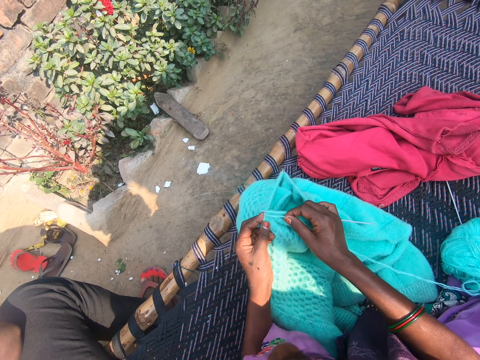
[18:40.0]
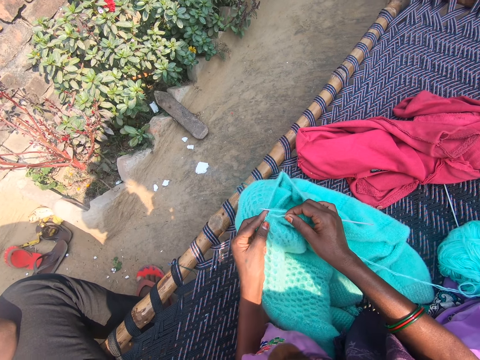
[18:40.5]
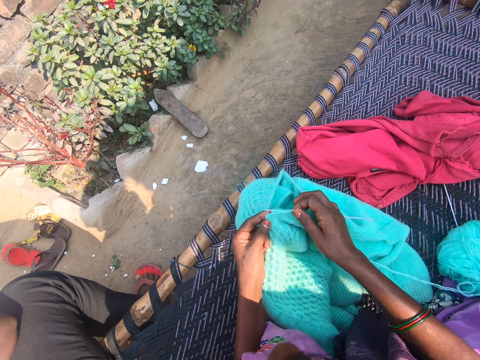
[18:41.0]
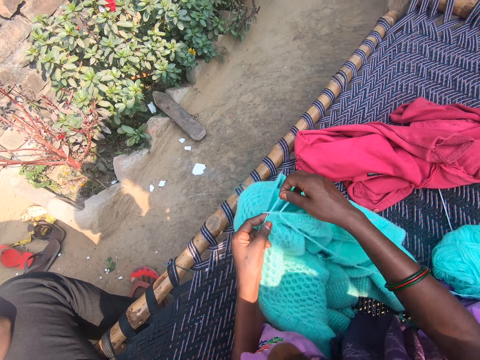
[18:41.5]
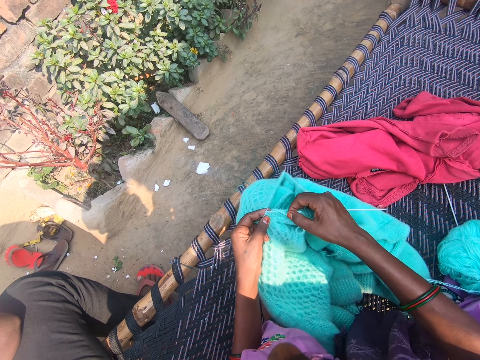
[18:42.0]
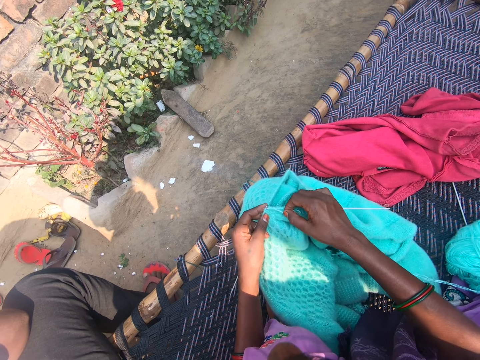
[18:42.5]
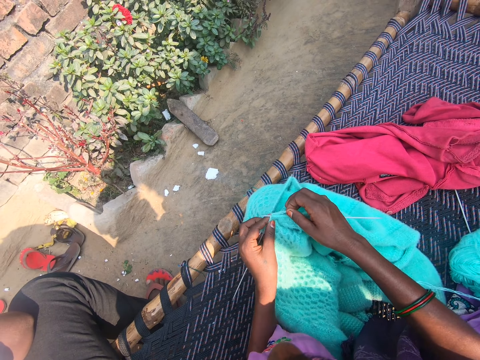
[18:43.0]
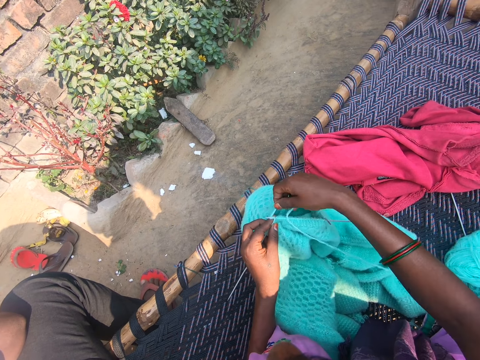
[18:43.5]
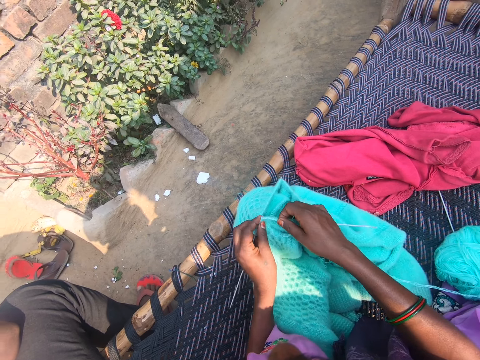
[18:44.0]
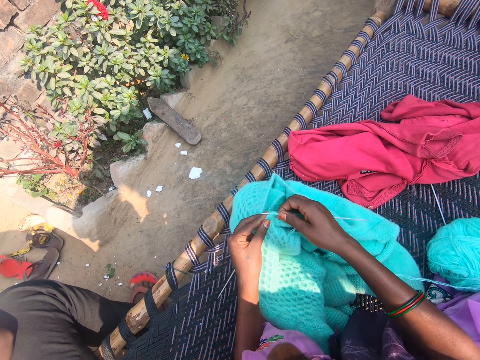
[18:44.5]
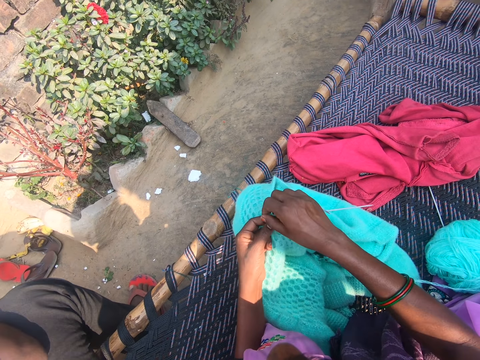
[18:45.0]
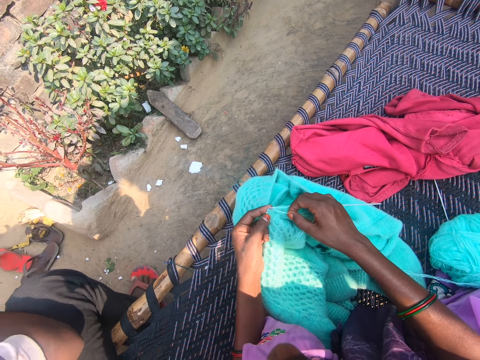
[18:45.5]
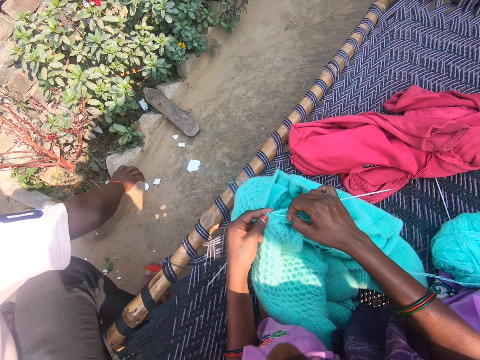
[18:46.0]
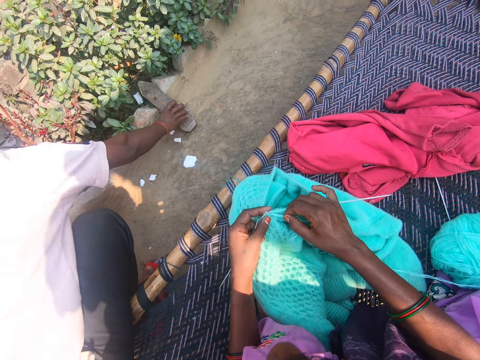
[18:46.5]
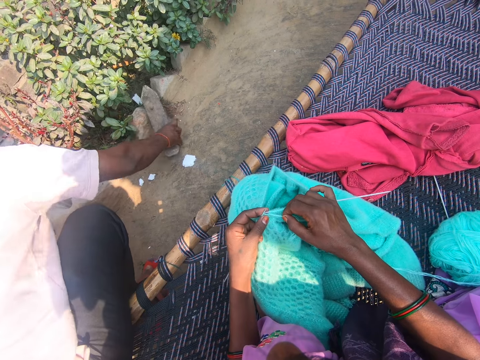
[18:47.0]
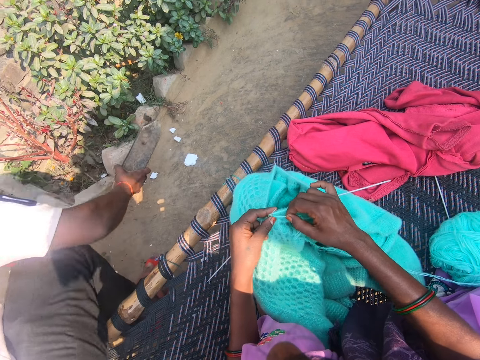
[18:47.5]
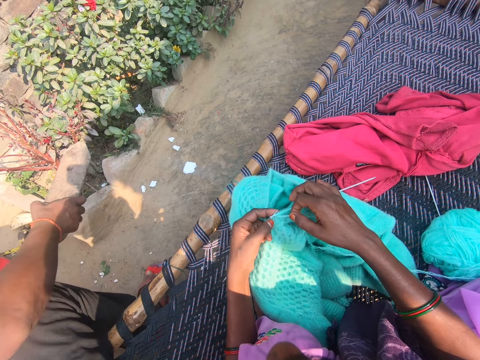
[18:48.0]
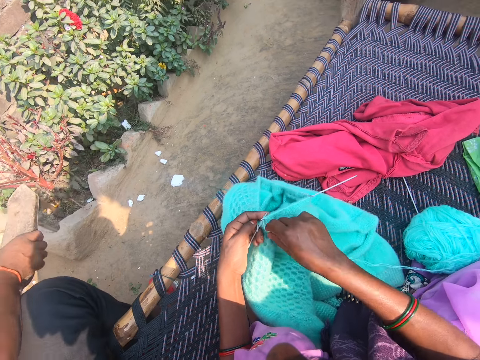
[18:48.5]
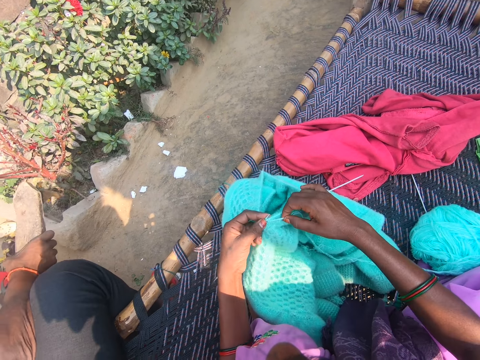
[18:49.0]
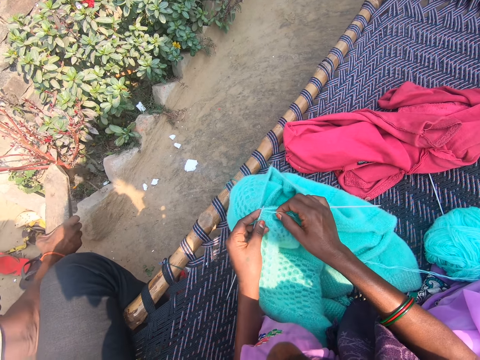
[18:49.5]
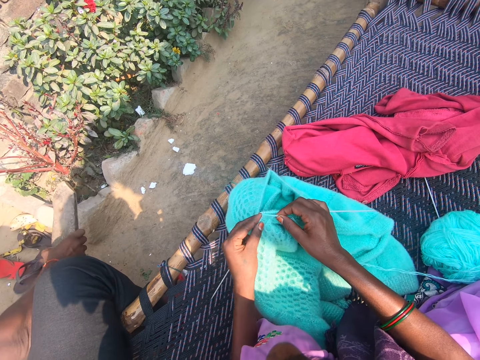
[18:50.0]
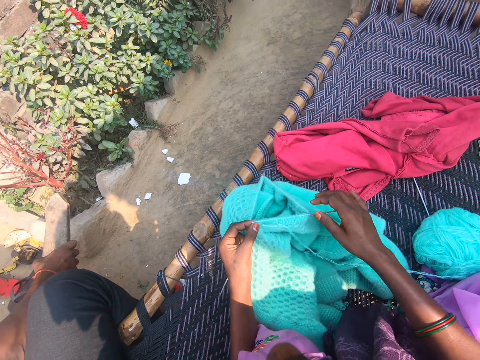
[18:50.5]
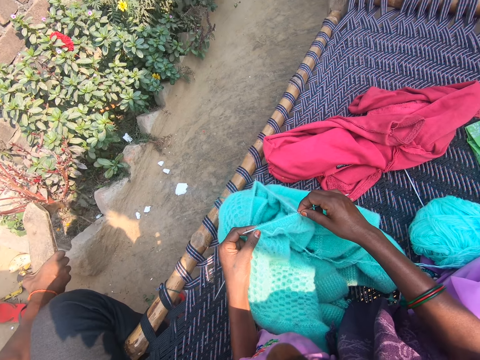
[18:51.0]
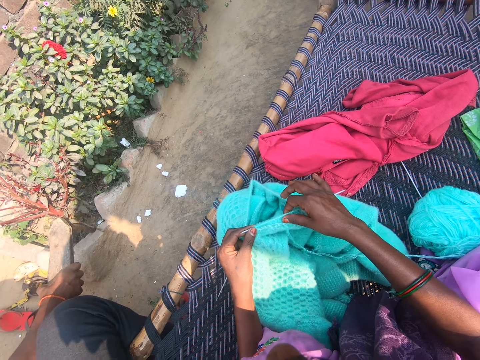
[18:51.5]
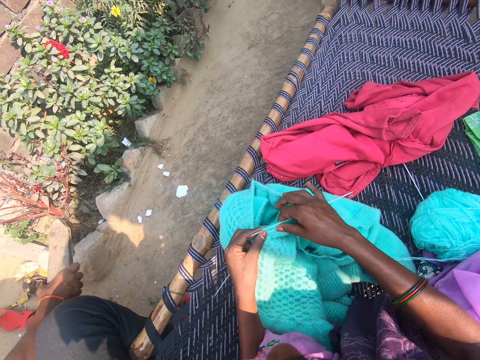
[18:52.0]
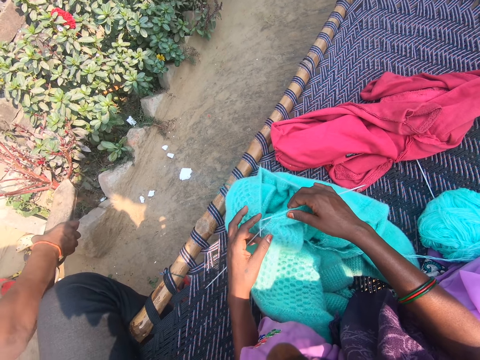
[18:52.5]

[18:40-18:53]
The man picks up a piece of block from the floor with his right hand and hits a part of the piece of block on a partition.

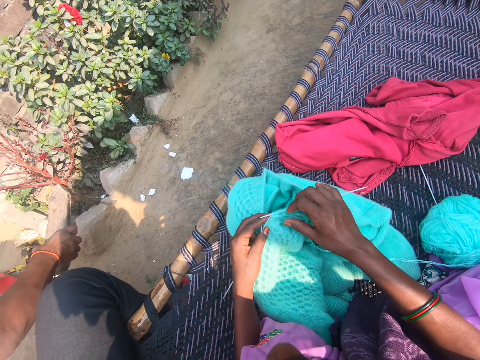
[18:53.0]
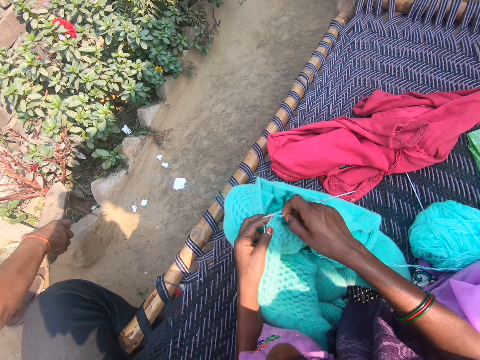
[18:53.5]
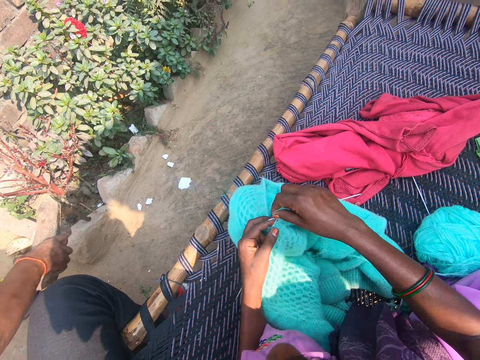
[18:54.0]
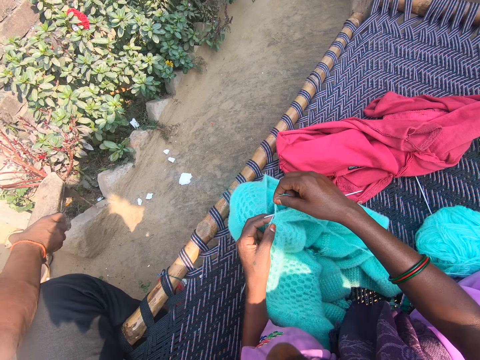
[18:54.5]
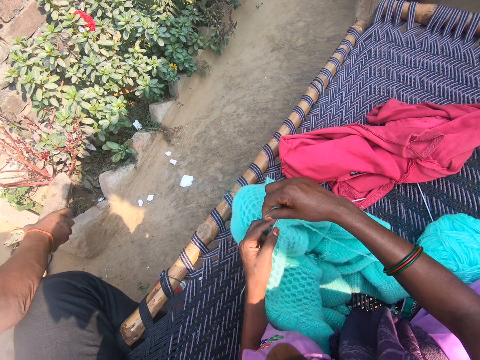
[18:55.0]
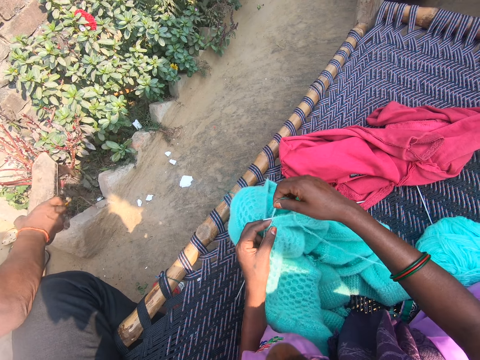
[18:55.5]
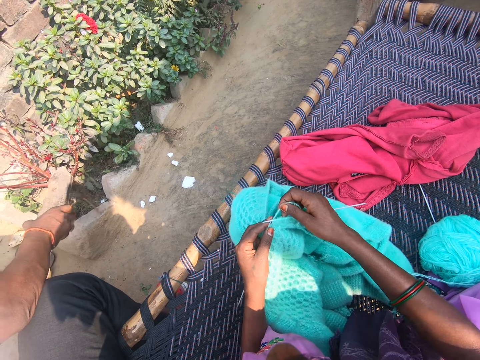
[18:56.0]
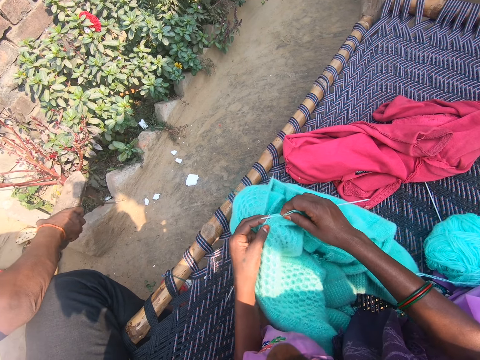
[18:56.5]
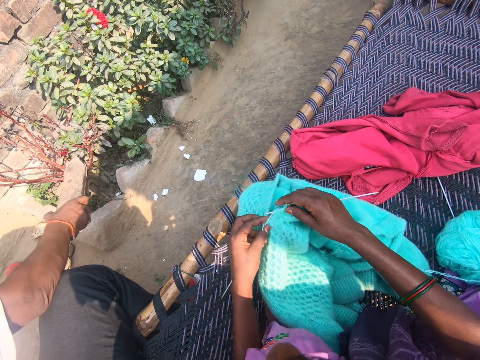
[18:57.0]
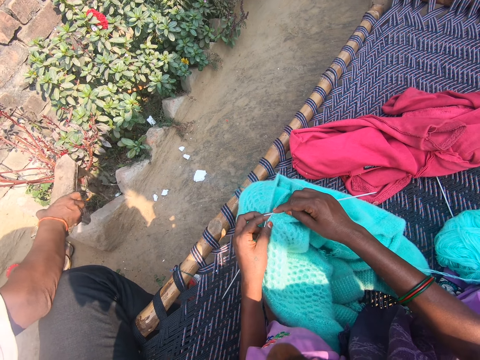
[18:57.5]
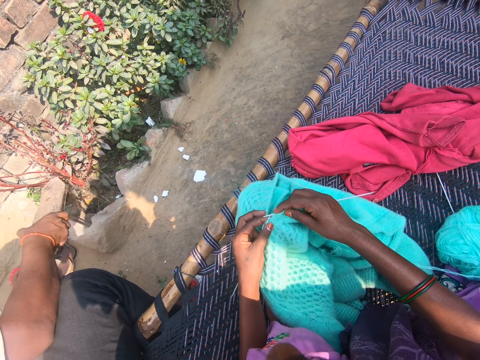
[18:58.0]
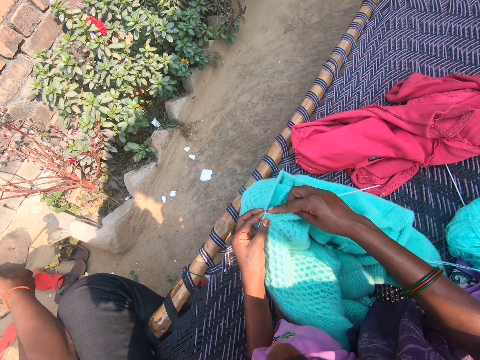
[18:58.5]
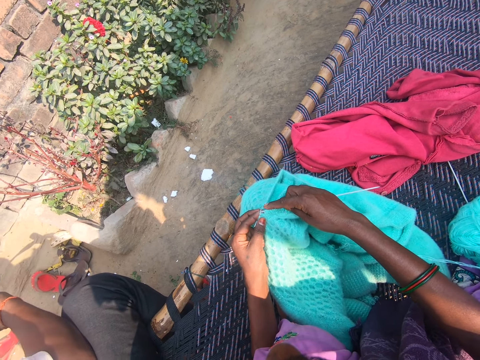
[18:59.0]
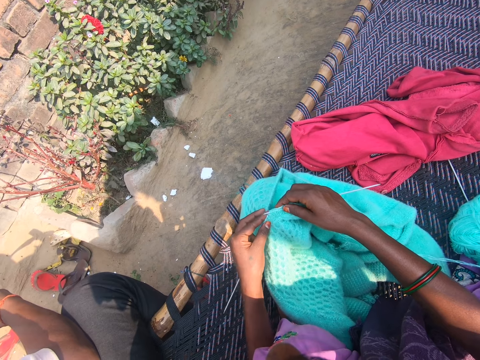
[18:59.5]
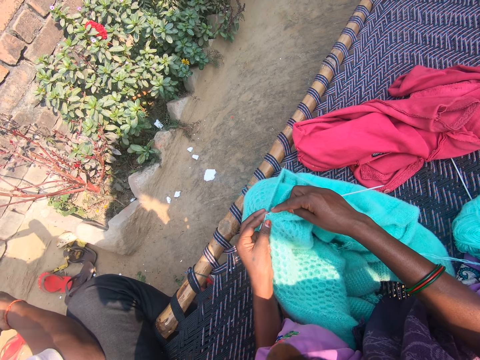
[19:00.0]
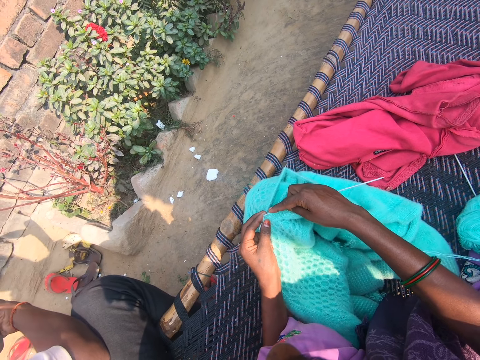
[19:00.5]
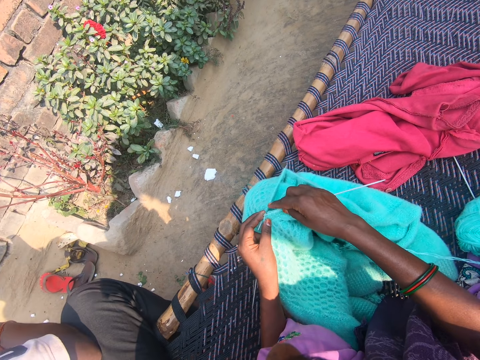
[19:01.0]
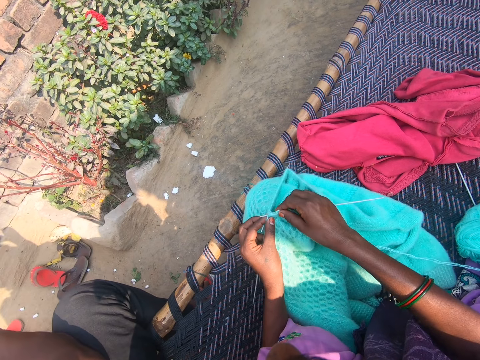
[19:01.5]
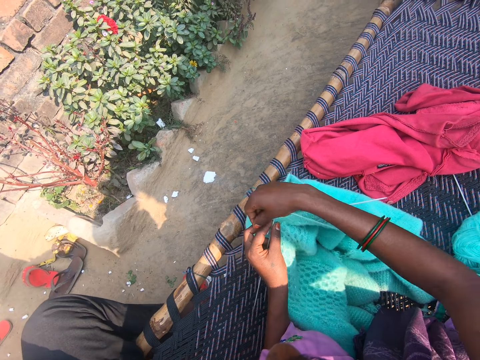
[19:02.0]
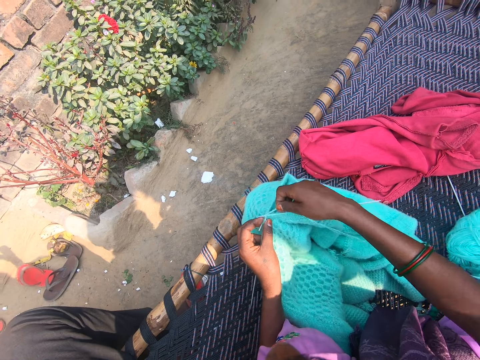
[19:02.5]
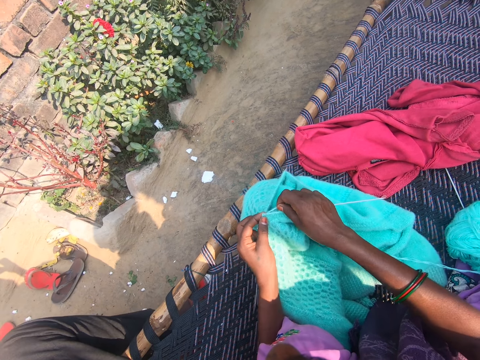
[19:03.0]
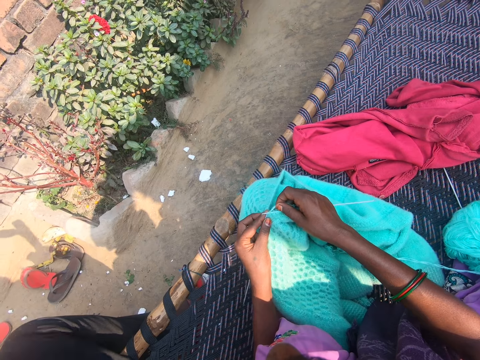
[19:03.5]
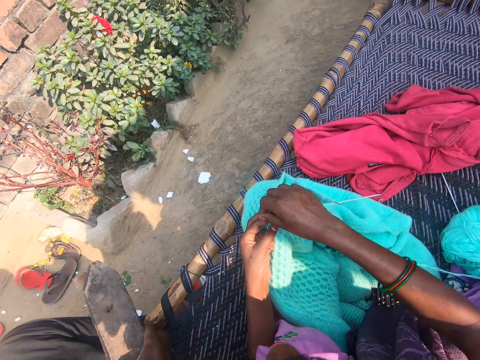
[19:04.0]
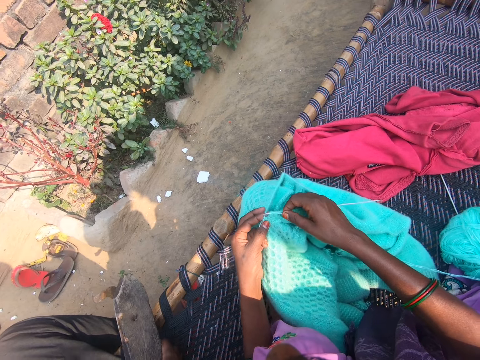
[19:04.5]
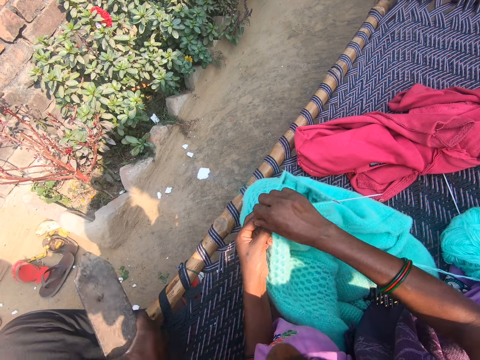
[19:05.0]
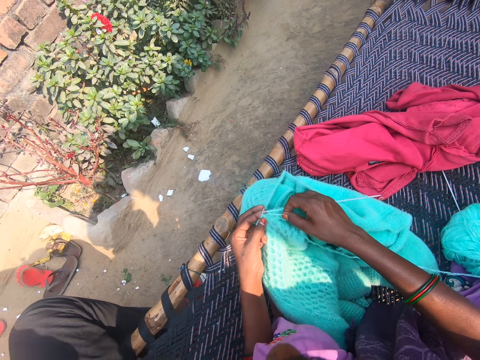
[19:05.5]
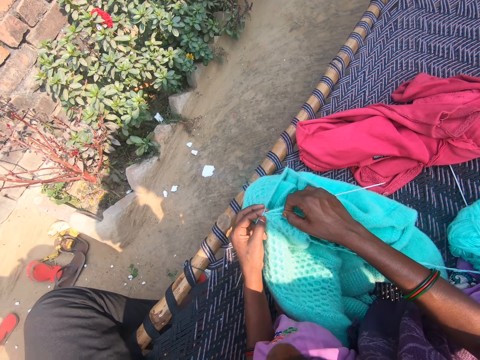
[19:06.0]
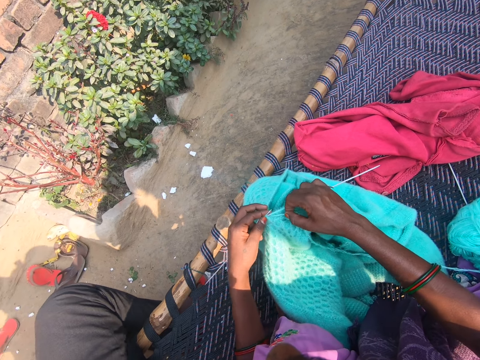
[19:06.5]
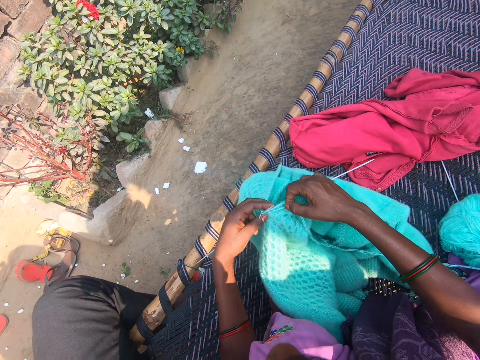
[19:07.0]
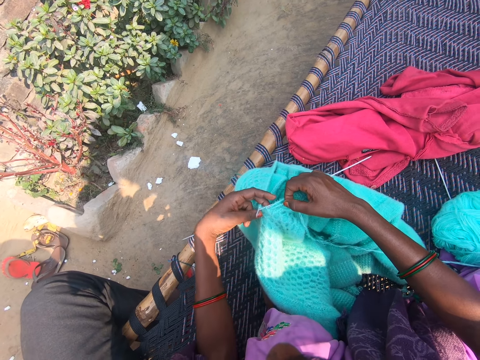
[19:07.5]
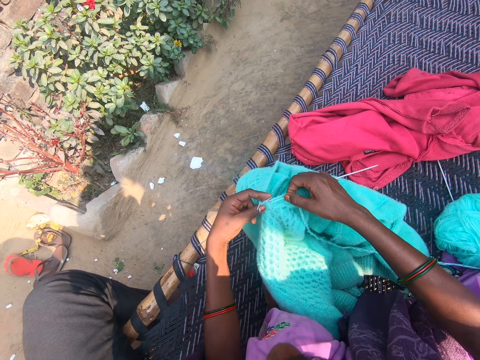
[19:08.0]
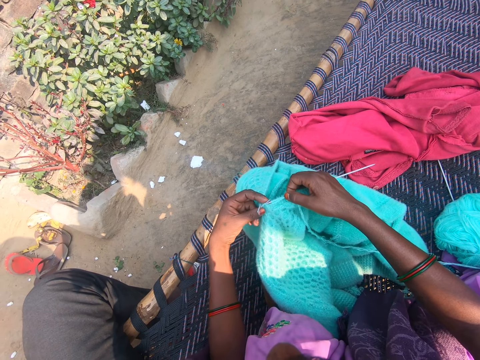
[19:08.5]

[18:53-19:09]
The man scrapes a part of the piece of block on the partition and hits a part of the piece of block on the partition. The man drops the piece of block on the woven bench and picks up the piece of block from the woven bench.
